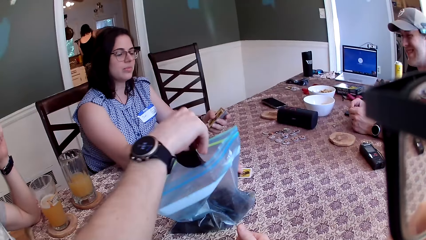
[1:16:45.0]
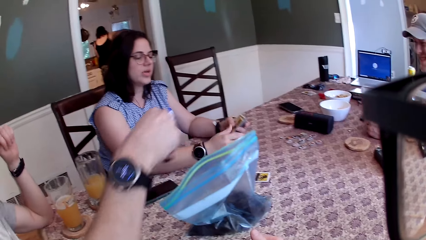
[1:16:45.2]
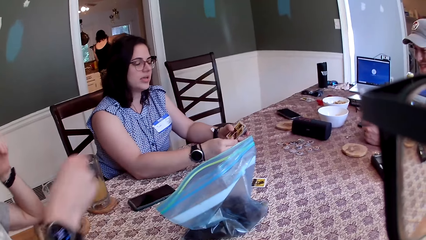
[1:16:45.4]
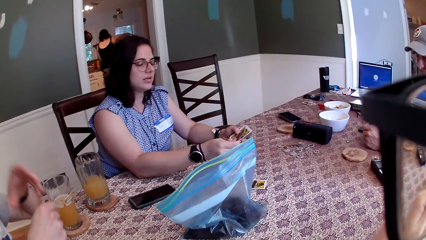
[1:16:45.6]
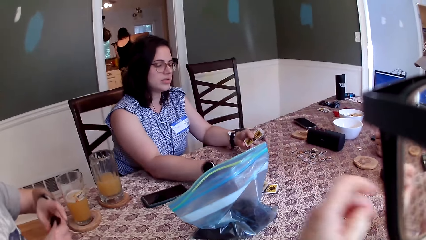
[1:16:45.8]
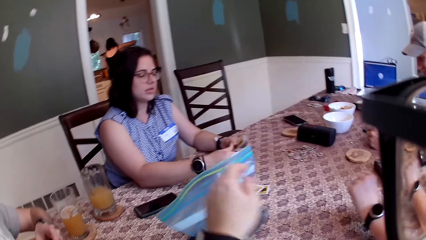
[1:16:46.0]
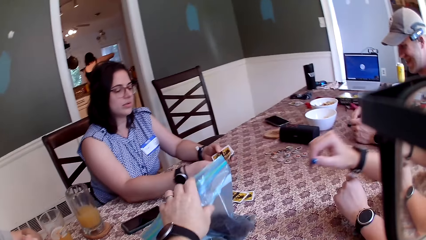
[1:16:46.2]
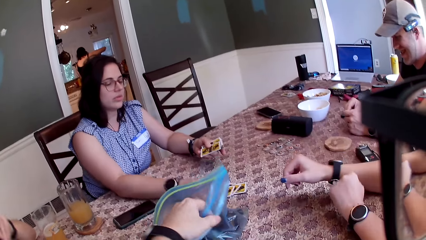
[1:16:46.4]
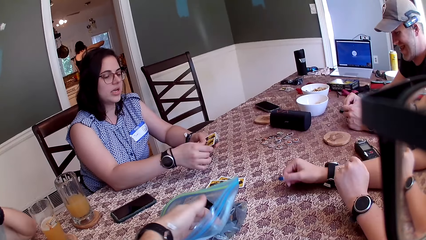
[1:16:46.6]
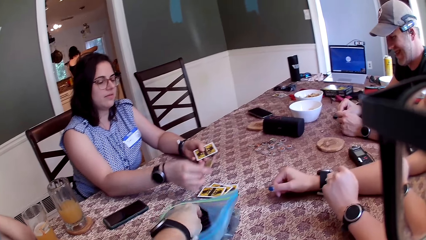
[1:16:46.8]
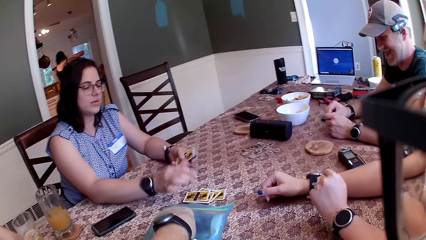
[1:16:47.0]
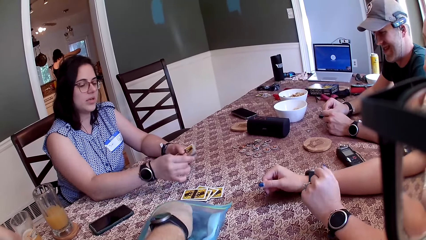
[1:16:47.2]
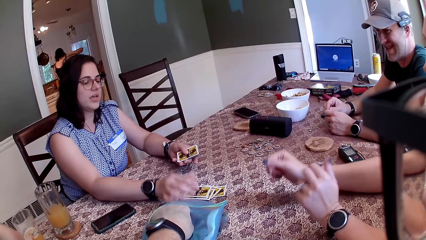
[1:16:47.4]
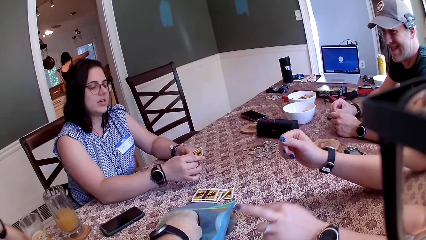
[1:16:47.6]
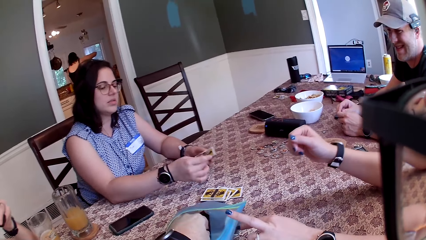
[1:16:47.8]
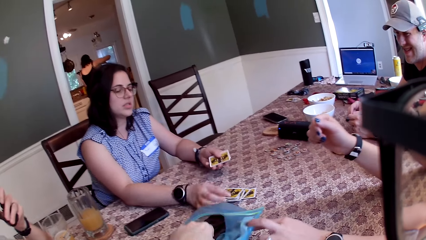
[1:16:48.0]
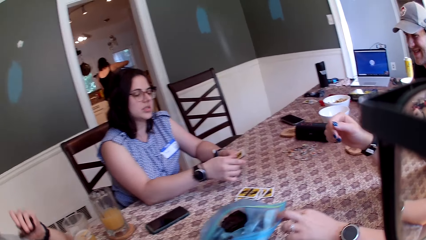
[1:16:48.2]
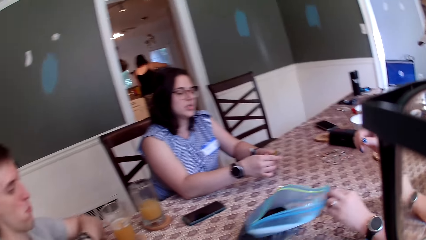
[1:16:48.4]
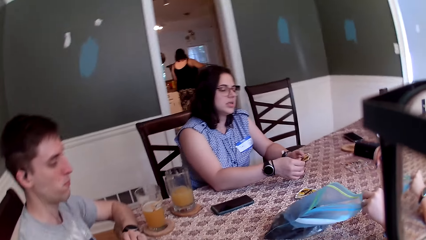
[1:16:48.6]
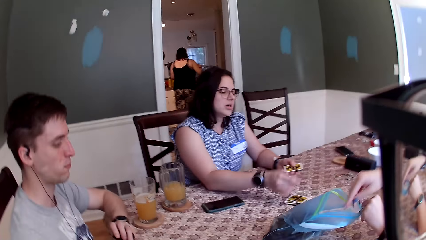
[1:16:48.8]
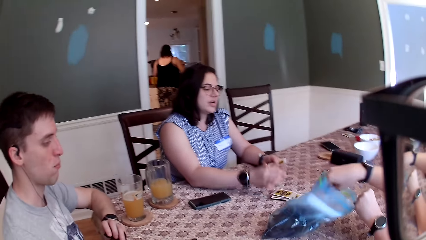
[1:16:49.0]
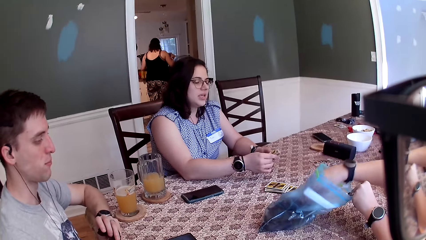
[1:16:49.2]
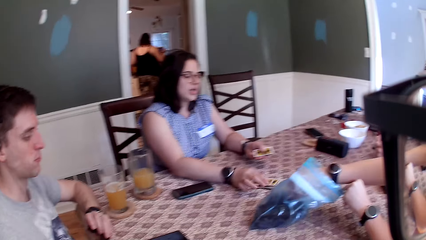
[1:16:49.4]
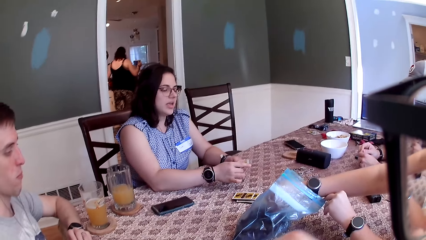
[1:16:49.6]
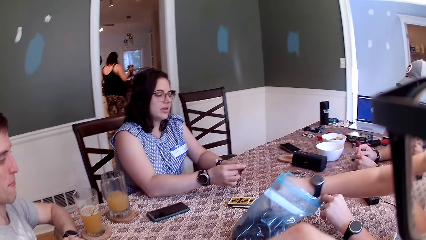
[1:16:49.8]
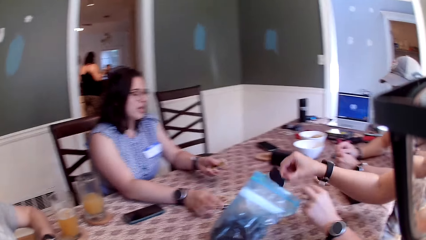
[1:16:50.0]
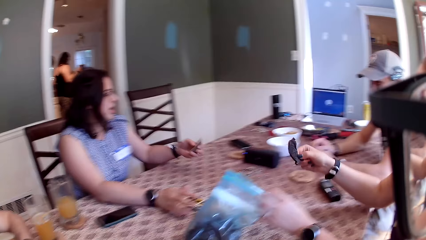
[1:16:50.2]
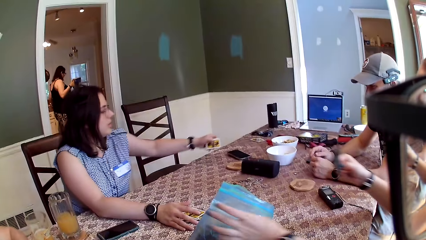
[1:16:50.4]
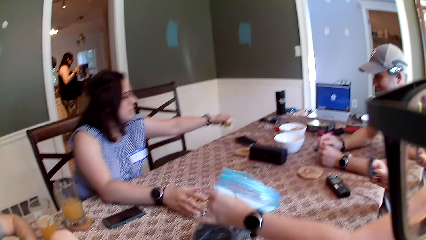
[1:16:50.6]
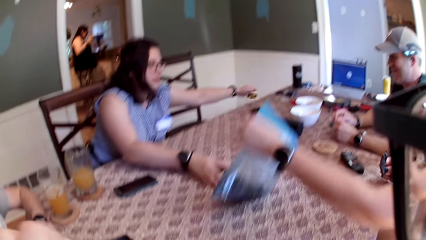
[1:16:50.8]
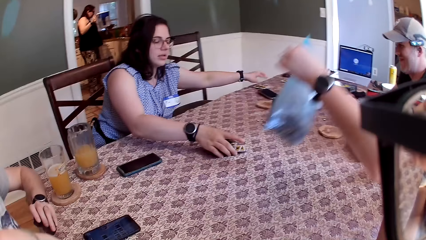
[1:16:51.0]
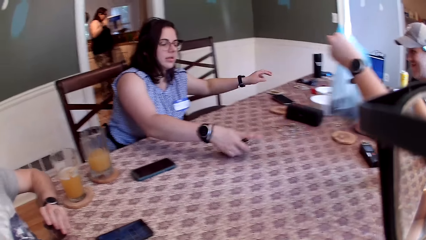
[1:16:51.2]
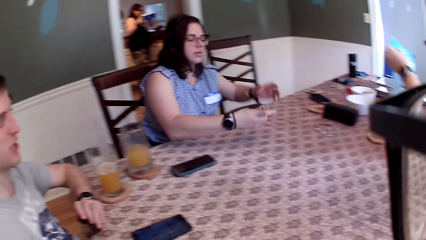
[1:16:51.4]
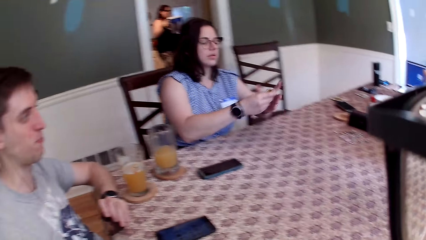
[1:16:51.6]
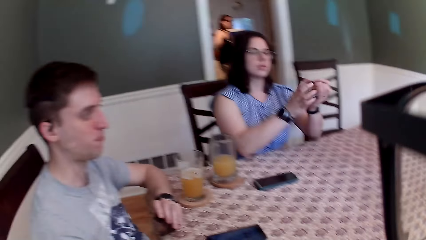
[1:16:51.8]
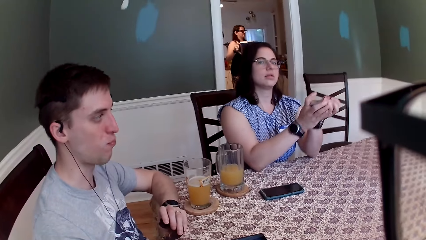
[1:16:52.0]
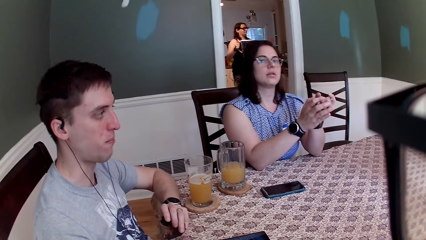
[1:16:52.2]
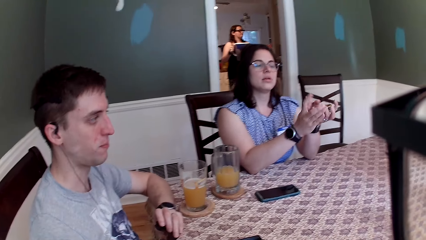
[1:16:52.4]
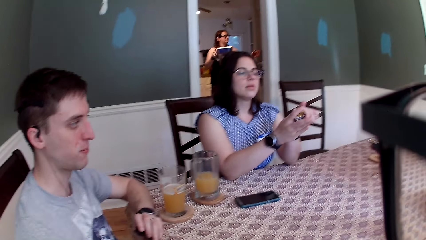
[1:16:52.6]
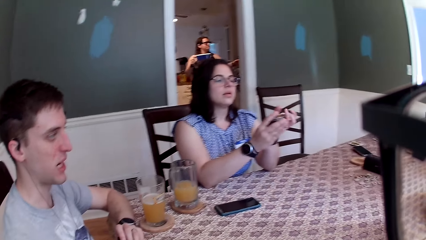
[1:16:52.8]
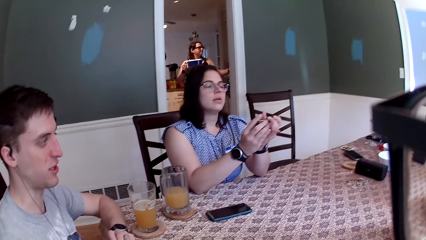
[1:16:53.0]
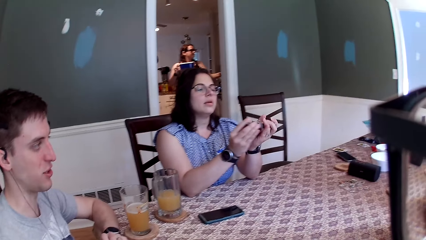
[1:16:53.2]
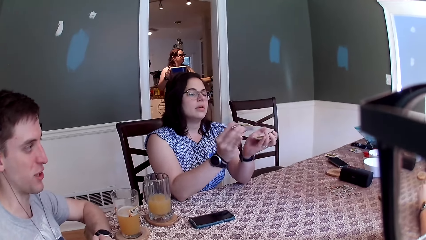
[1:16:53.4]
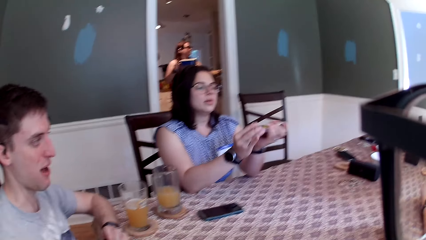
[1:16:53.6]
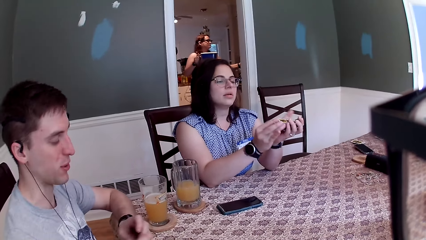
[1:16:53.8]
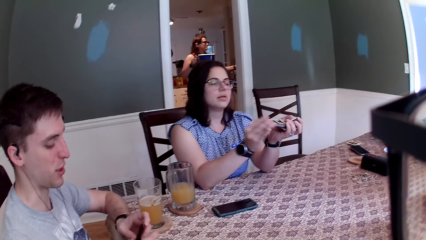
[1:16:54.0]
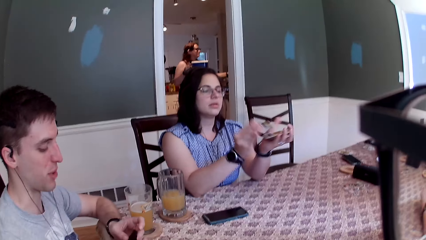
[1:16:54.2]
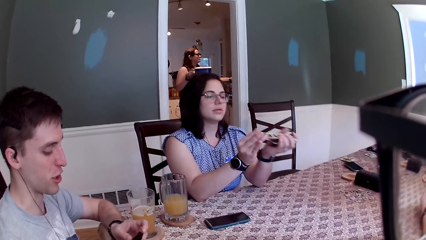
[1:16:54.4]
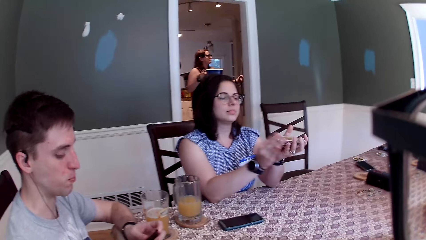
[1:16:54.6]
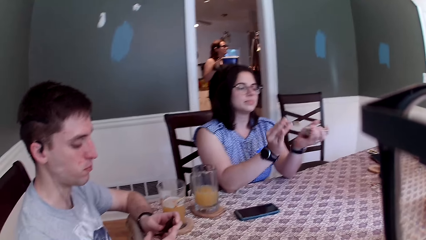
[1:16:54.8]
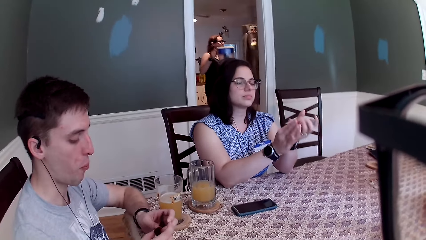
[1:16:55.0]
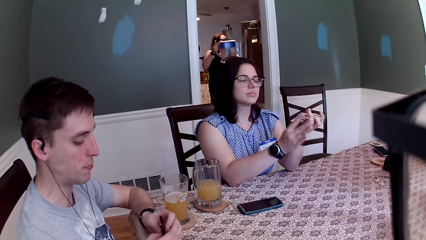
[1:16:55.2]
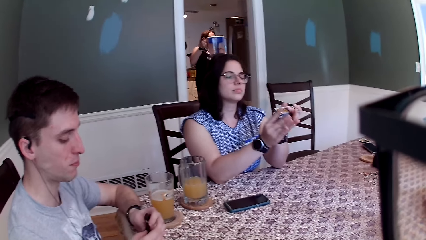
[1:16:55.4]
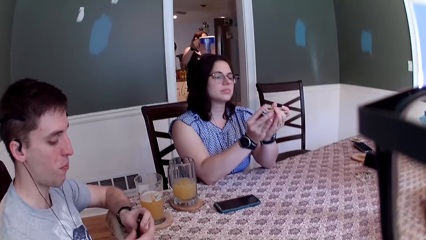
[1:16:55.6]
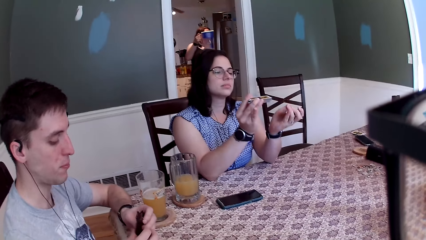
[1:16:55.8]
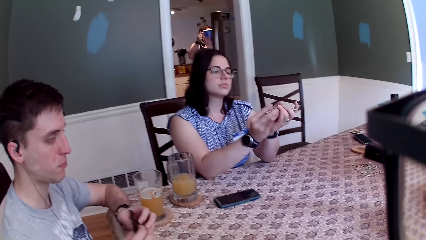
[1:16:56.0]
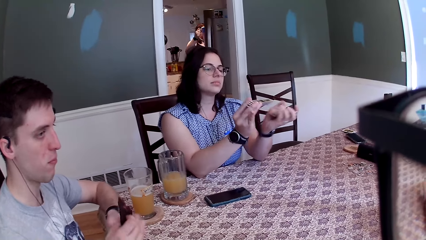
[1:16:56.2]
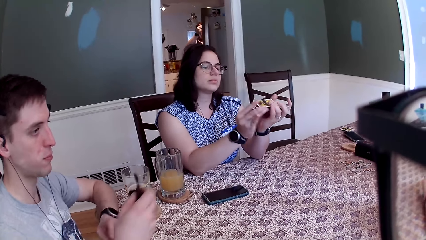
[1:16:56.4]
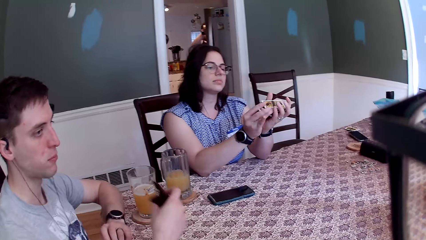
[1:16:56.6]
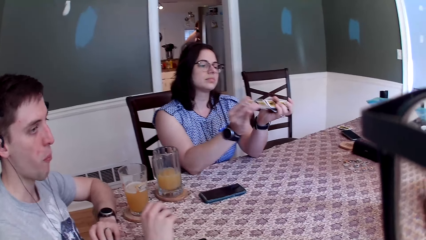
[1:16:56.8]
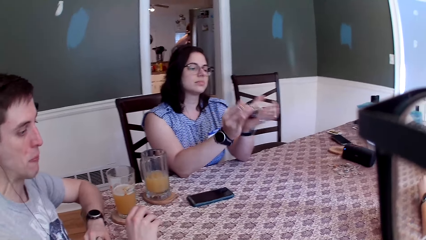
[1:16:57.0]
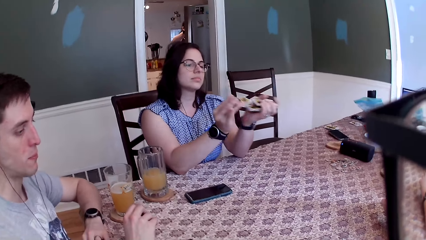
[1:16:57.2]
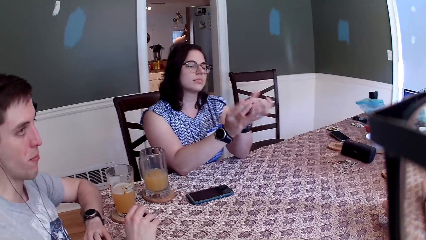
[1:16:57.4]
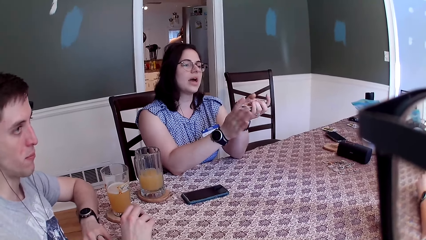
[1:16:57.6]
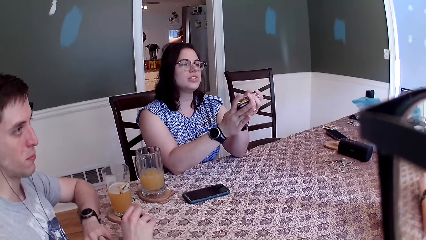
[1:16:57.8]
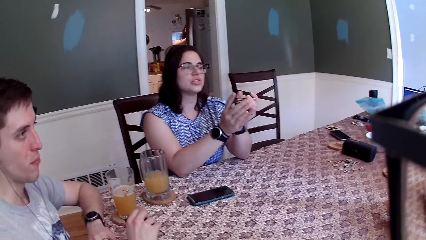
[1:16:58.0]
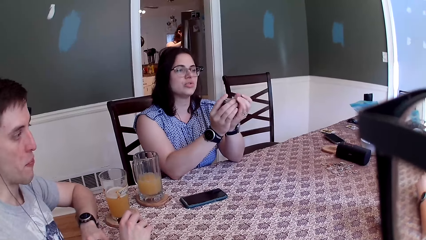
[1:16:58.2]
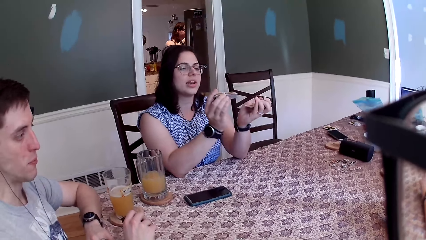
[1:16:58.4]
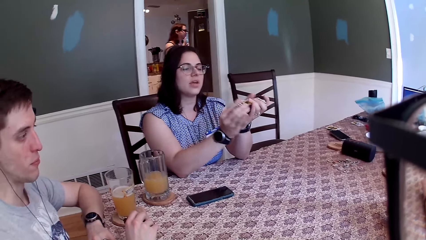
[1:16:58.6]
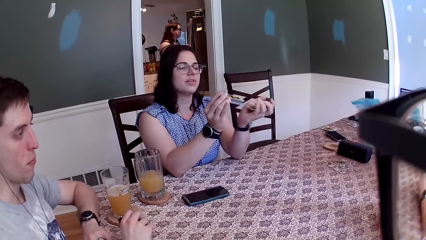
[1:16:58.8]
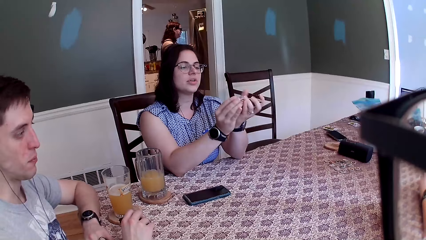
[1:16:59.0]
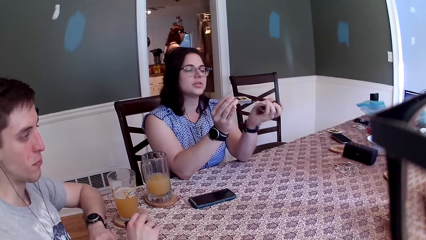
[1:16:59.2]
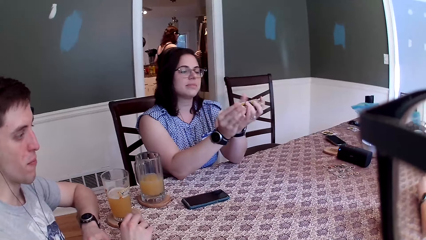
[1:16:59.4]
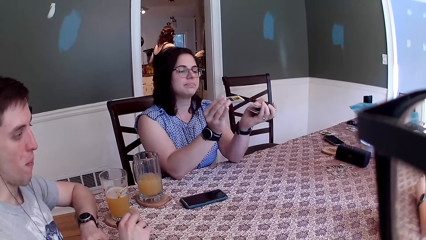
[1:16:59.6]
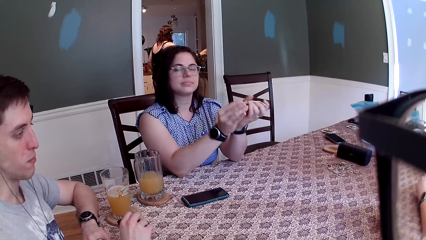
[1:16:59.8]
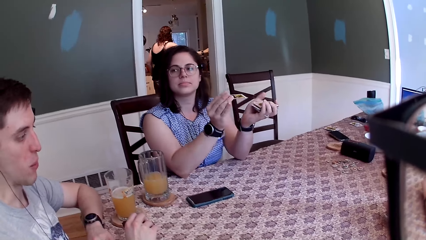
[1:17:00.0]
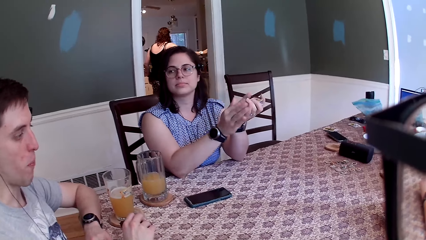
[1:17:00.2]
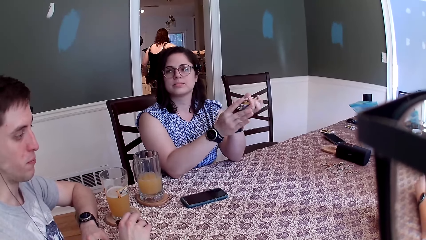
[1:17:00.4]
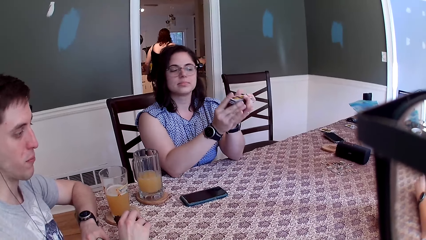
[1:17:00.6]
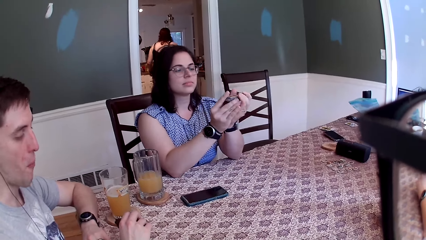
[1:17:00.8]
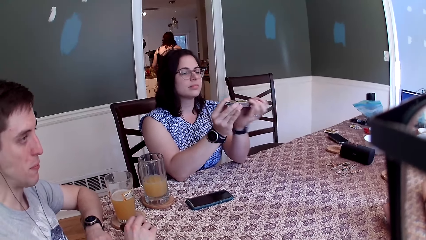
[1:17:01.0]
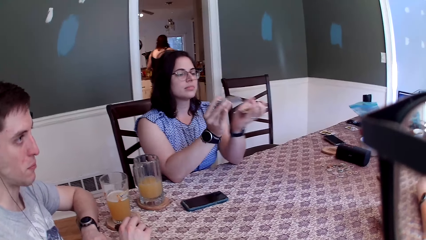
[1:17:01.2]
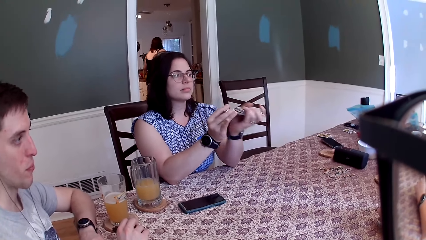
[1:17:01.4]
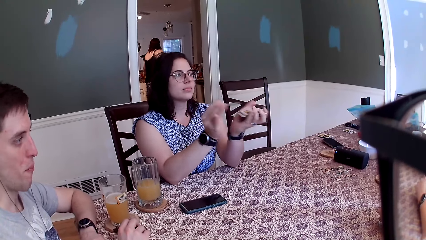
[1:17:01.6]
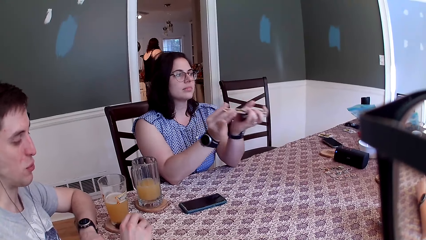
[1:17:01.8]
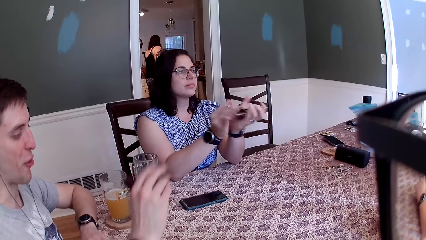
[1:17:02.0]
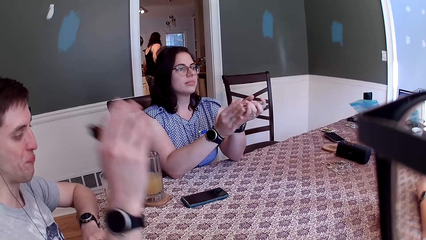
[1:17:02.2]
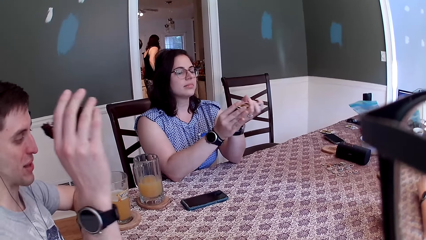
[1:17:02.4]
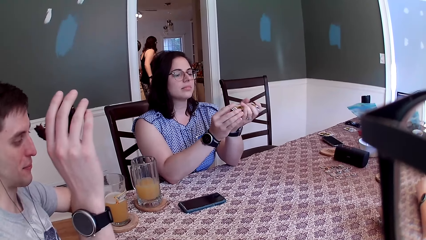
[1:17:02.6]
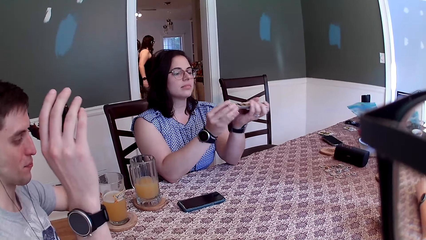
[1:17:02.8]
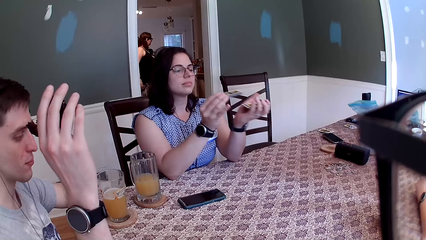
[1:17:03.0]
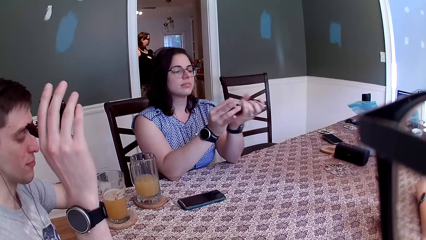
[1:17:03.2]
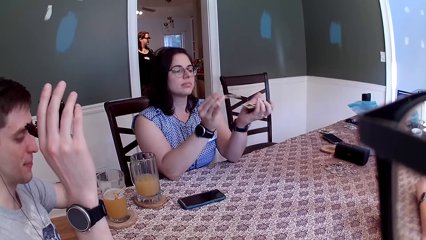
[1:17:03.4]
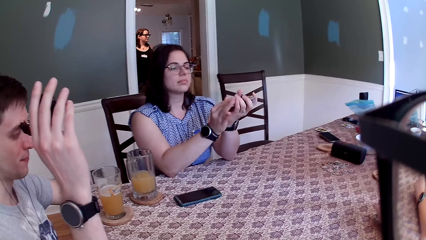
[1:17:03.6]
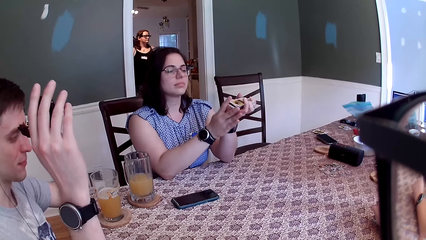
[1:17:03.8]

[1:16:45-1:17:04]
A man picks a cookie from the pack with his right hand. A woman places the cards on the table with her right hand. The camera wearer picks a cookie from the pack with his left hand. Another woman picks a cookie from the pack with her right hand. The camera wearer talks to the persons. The man speaks to the first woman, the camera wearer, the other woman and another man on the table. The other woman carries the pack on the table with her left hand. The first woman picks the cards on the table with her right hand. The first woman shuffles the one night ultimate day break cards with both hands. The first woman speaks to the camera wearer, the first man, the other woman and the other man on the table. The first man replies to the first woman. The other man speaks to the first woman. The first man removes his right hand from the table.
